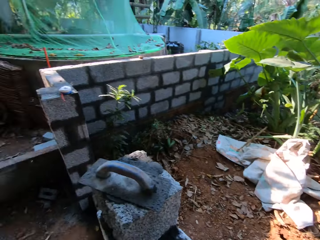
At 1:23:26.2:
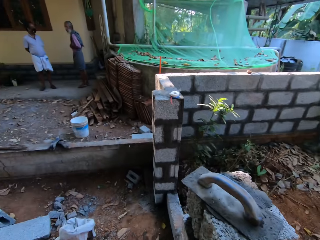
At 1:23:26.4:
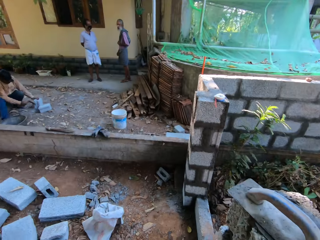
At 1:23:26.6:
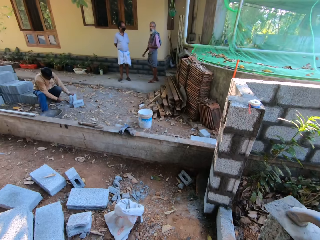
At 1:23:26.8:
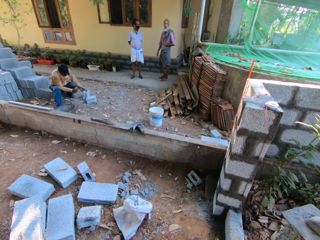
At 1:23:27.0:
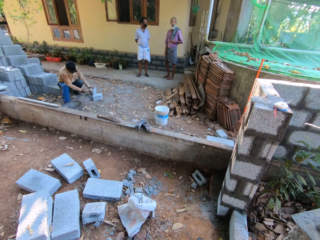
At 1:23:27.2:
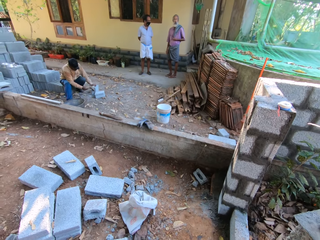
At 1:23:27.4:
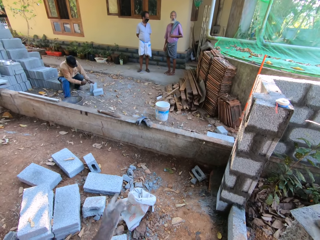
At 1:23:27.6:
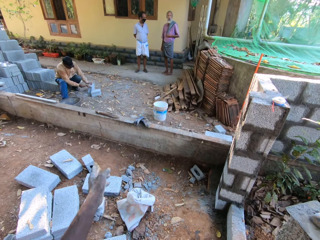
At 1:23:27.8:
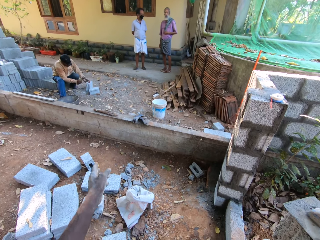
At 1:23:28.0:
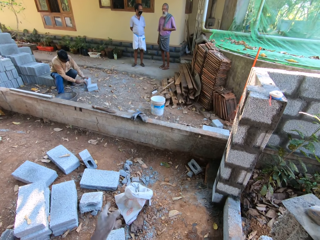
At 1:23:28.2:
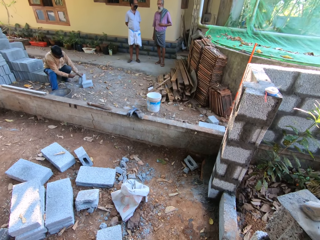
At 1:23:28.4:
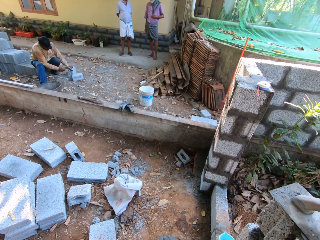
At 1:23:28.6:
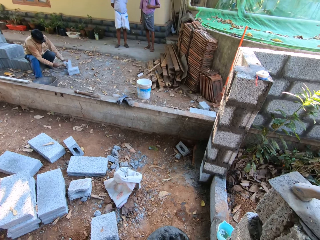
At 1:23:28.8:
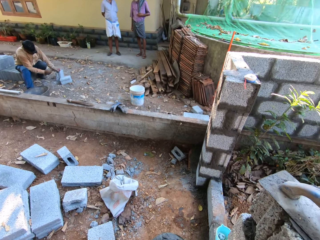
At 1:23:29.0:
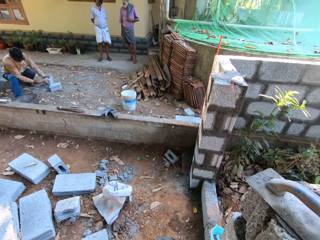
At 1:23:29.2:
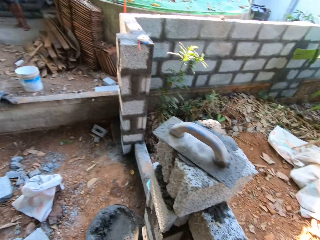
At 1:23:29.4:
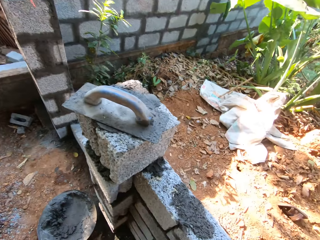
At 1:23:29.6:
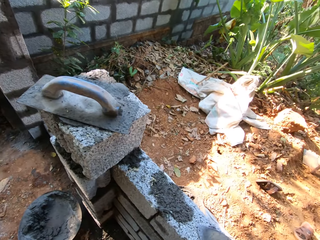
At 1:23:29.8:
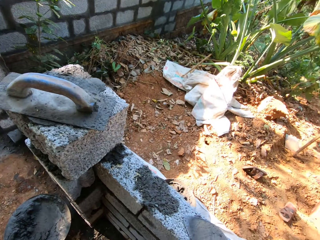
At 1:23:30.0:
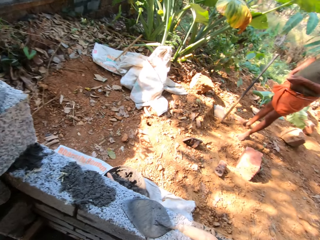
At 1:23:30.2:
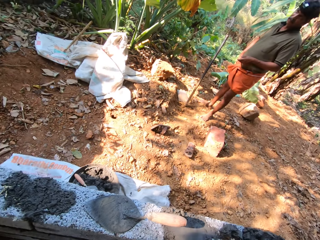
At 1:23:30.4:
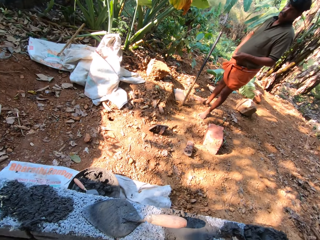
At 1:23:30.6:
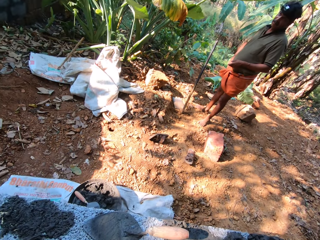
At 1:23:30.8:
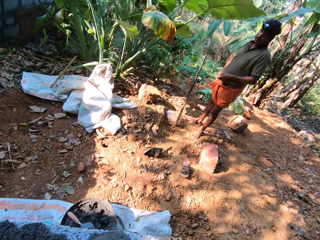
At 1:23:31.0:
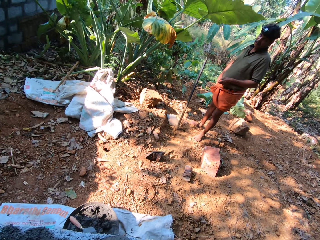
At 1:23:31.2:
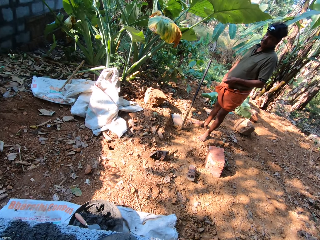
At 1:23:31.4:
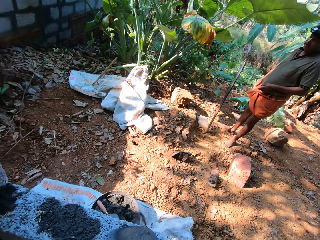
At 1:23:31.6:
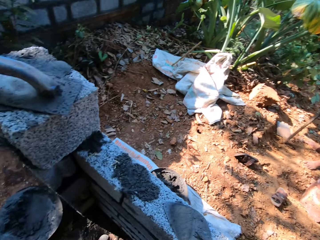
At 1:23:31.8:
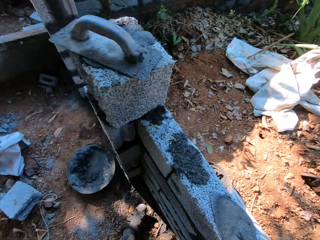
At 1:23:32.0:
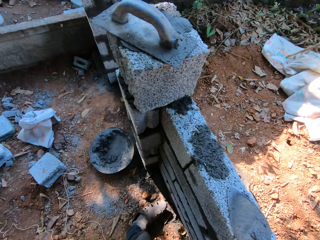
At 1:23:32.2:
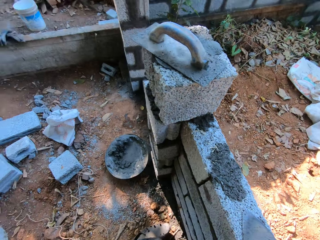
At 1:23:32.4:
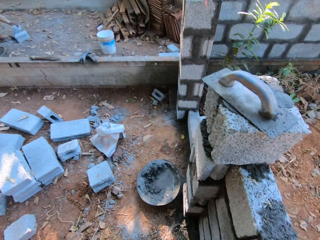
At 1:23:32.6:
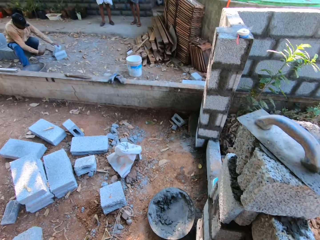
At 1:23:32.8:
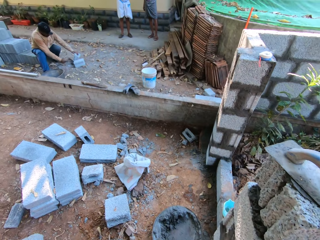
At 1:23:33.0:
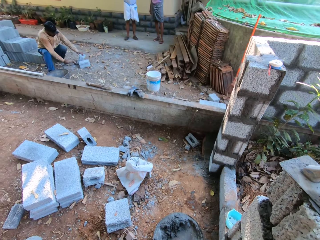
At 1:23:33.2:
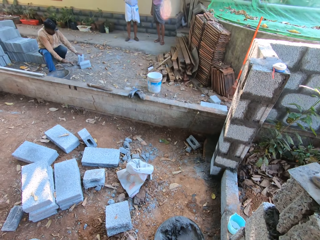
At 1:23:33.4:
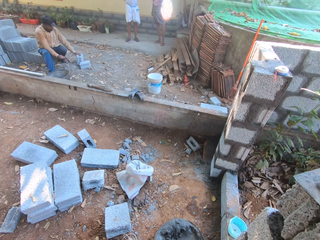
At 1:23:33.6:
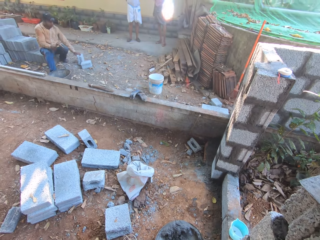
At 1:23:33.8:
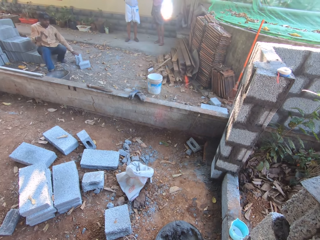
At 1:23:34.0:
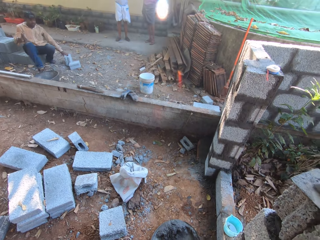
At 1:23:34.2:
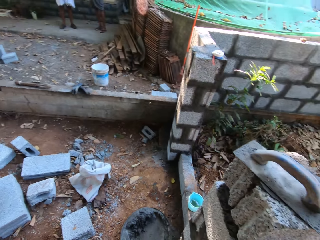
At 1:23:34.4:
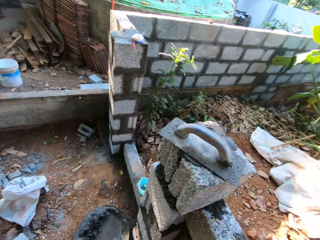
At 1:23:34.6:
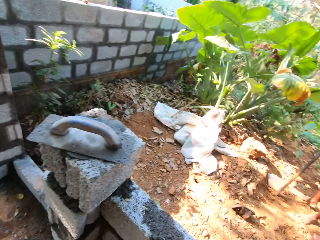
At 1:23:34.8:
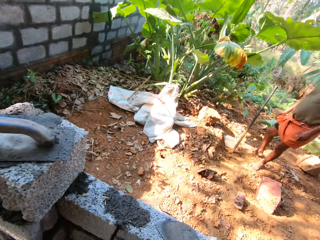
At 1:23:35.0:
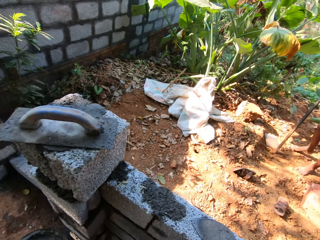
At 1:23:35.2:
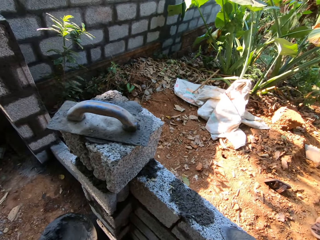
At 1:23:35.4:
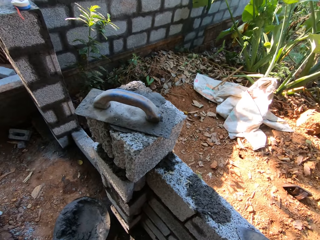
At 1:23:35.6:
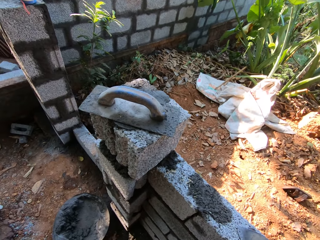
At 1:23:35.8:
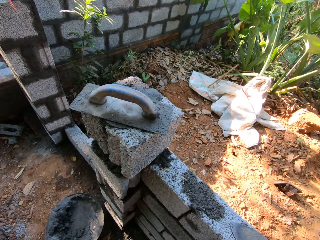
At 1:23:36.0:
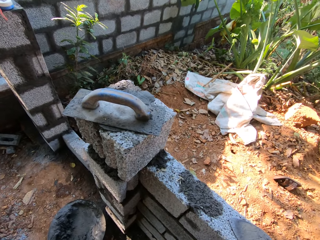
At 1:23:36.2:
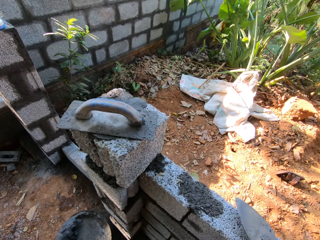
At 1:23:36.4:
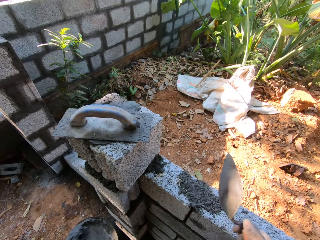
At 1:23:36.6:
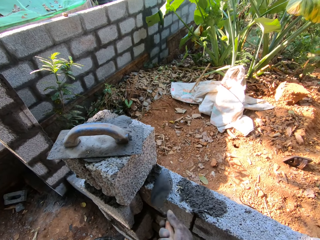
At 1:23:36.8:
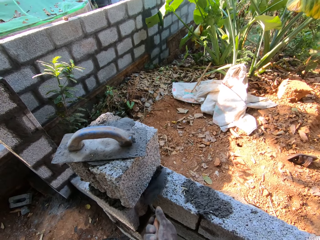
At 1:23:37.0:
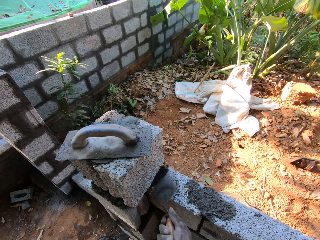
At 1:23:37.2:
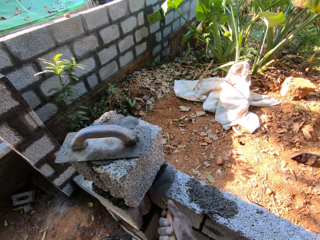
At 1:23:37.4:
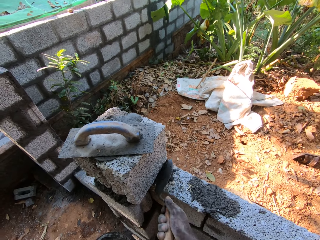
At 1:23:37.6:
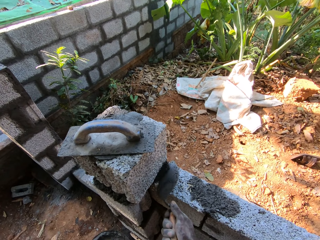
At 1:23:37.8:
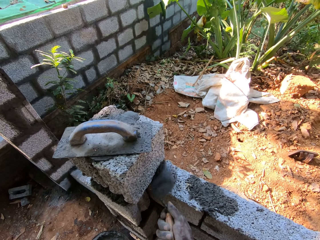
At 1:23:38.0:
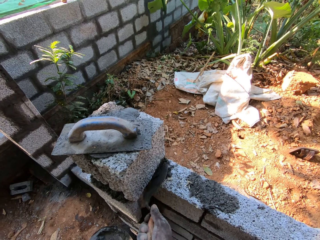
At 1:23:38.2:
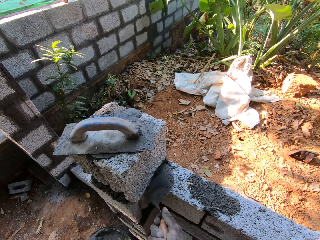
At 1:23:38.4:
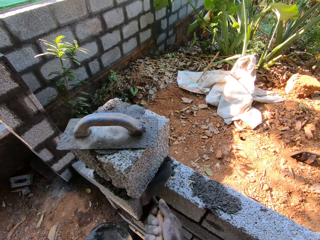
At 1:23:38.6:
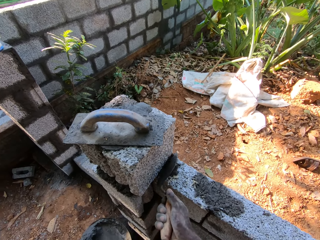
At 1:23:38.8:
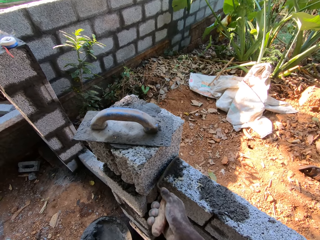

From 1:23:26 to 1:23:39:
A man breaks a brick in his left hand with a brick trowel in his right hand. The man converses with the camera wearer. The camera wearer picks up the brick trowel from the bricks with his right hand. He spreads cement with the brick trowel. He plasters a brick on the bricks with the brick trowel in his right hand.

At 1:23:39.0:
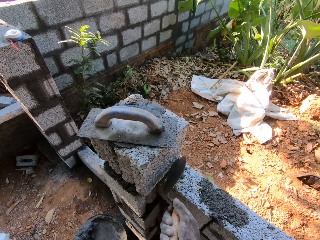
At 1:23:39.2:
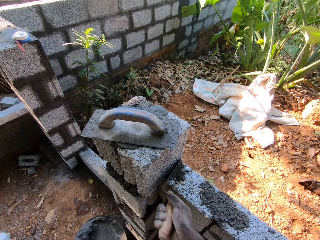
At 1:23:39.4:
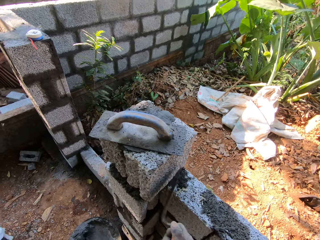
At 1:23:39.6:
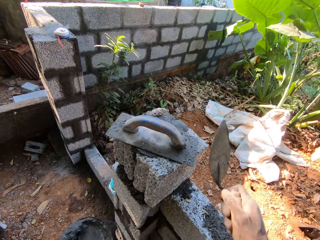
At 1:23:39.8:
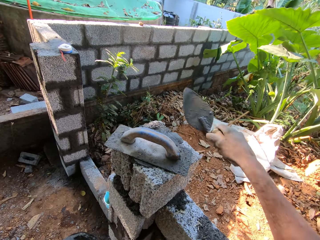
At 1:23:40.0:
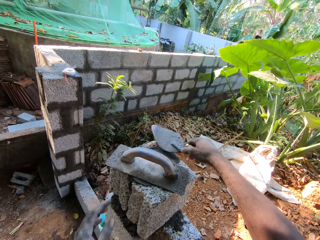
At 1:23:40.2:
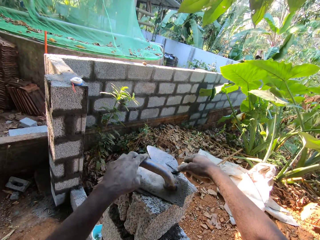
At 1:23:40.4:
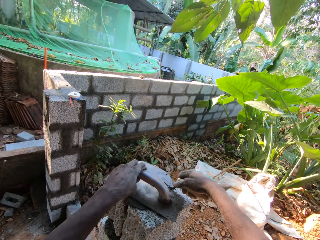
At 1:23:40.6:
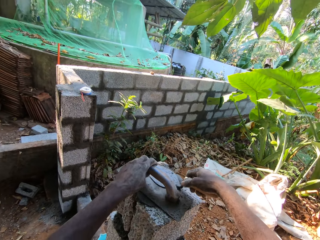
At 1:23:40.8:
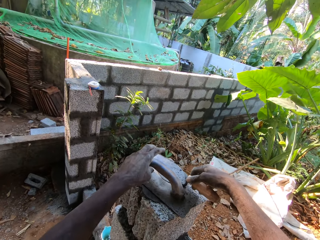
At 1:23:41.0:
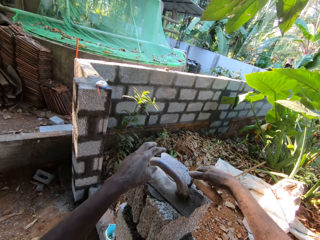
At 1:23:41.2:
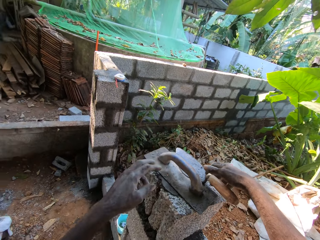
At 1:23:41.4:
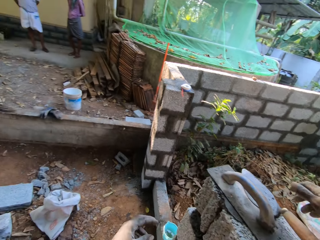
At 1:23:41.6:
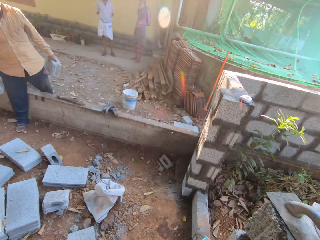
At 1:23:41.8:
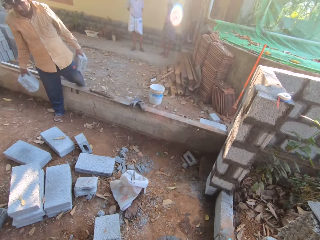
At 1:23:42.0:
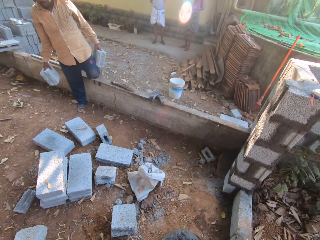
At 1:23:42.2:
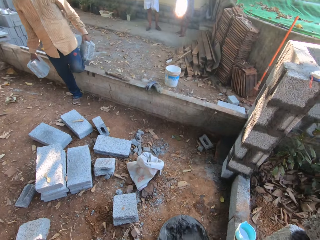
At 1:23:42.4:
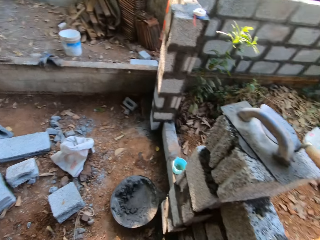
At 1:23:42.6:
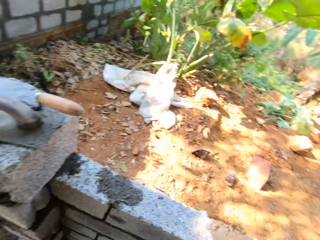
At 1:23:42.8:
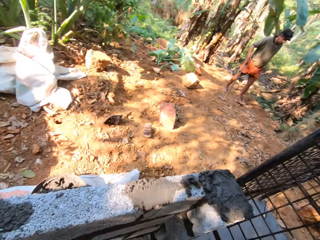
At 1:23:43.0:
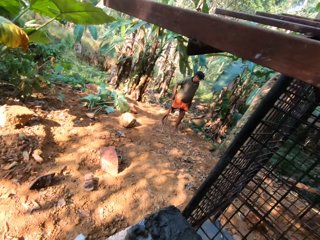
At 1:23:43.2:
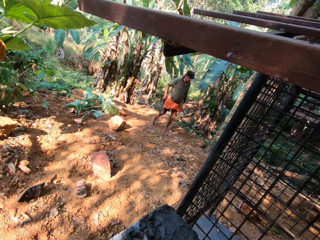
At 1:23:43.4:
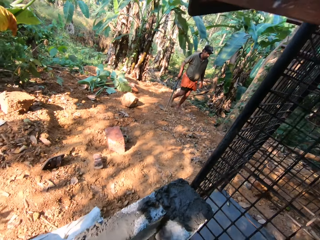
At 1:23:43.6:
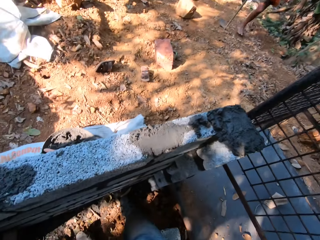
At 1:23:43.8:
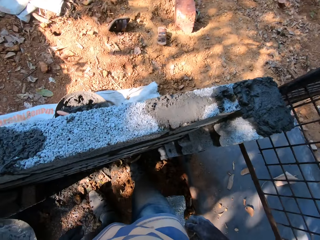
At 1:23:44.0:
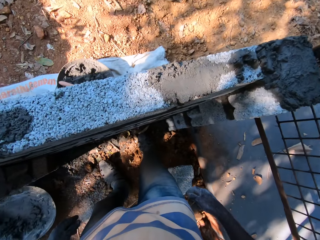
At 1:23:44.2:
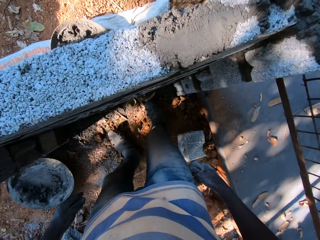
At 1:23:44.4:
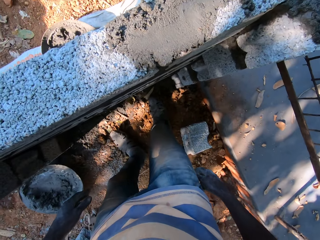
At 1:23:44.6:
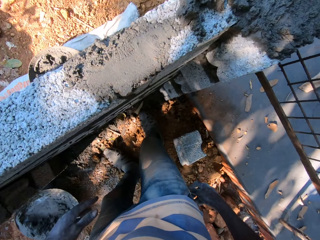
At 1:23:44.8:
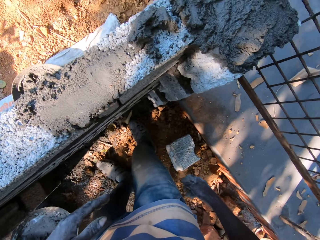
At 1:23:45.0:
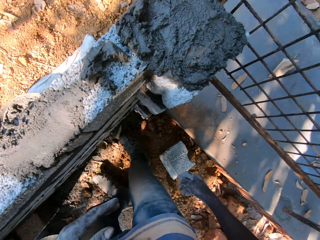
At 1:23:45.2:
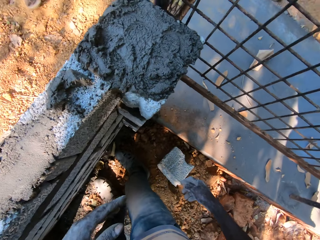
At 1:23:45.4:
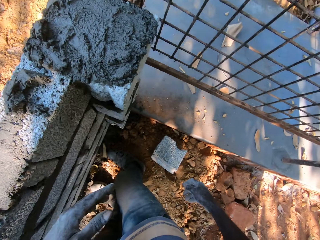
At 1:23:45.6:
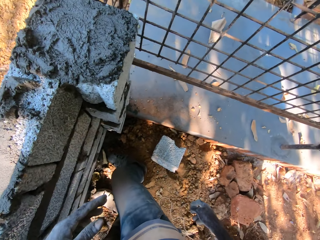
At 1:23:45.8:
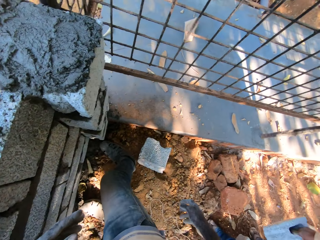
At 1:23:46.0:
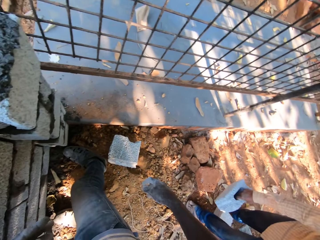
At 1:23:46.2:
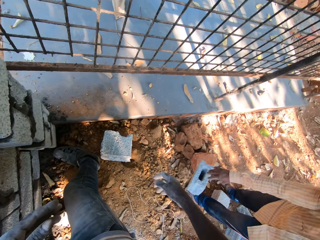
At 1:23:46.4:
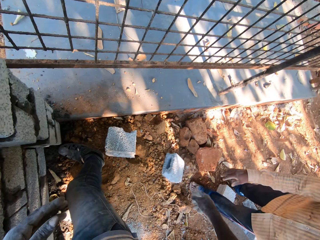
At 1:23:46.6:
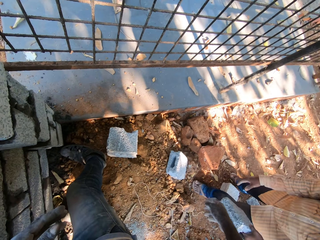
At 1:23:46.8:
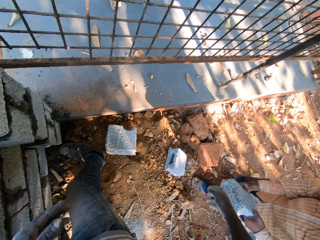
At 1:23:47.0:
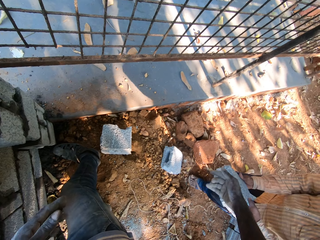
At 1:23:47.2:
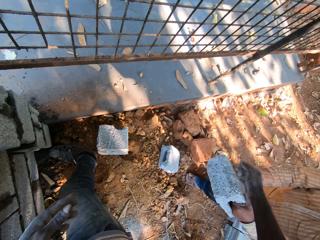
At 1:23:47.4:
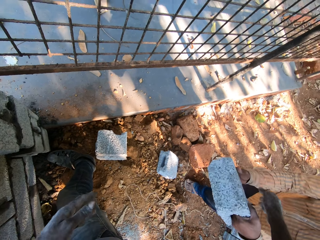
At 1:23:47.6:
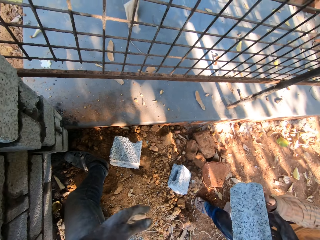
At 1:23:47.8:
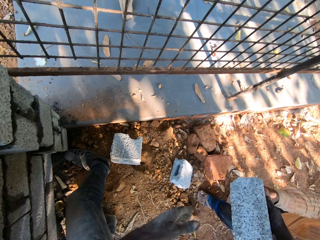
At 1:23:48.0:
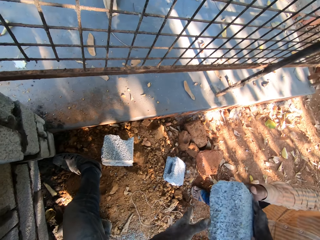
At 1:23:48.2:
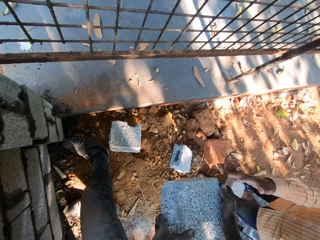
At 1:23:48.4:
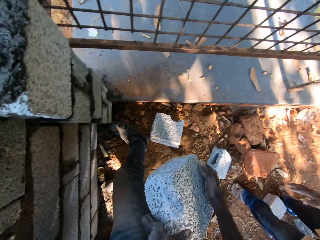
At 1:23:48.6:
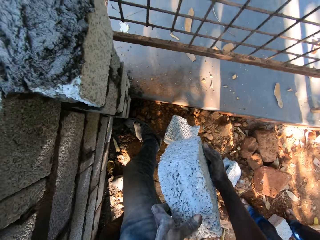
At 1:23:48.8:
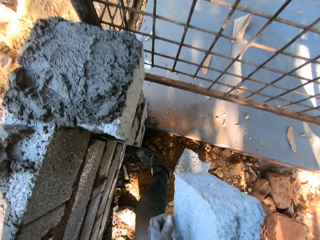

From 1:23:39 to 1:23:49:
The camera wearer drops the brick trowel in his right hand on the brick. He adjusts the float trowel on the brick with his left hand. The man carries a brick with his left hand. The man carries the brick with his right hand. The man drops the brick in his right hand on the ground and converses with the camera wearer. The man places his right hand on the brick in his left hand and passes the brick in his hands to the camera wearer.
